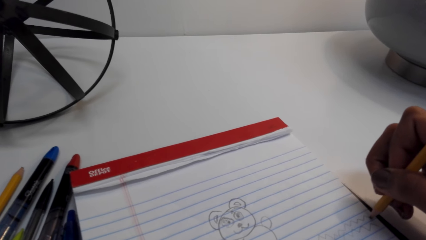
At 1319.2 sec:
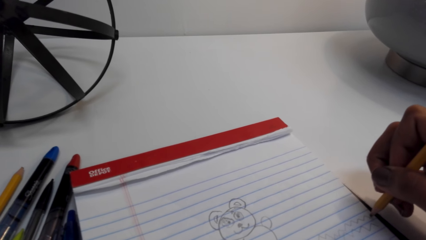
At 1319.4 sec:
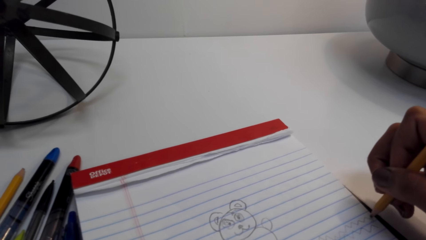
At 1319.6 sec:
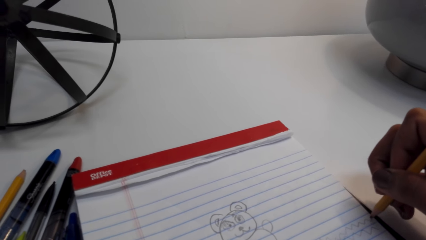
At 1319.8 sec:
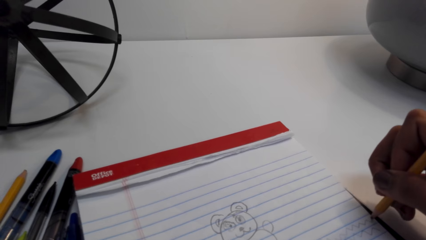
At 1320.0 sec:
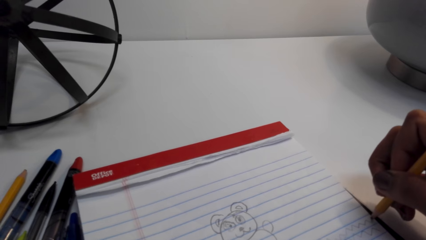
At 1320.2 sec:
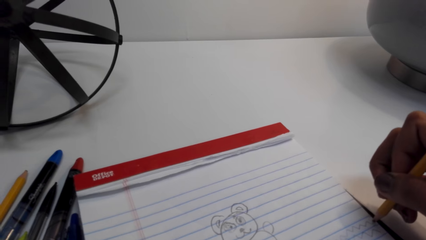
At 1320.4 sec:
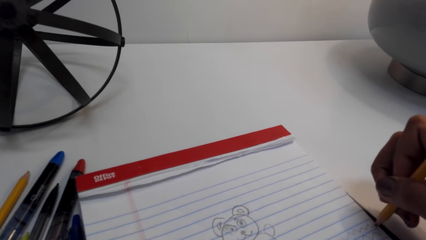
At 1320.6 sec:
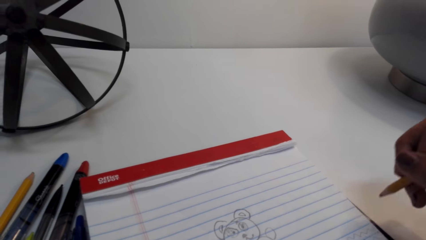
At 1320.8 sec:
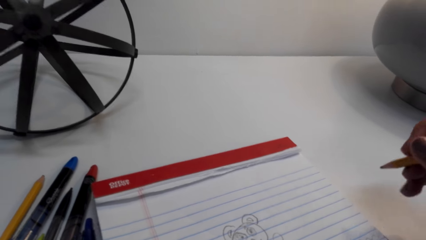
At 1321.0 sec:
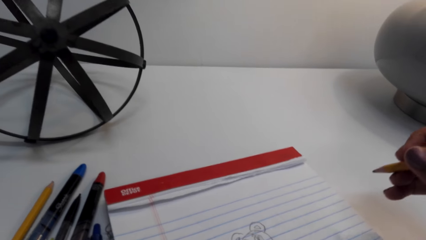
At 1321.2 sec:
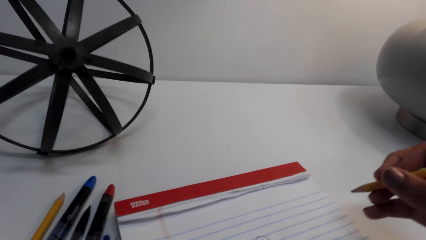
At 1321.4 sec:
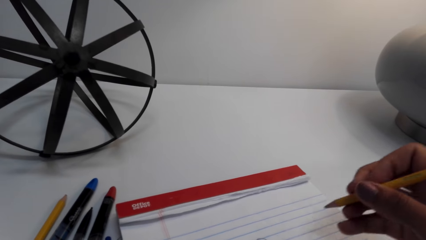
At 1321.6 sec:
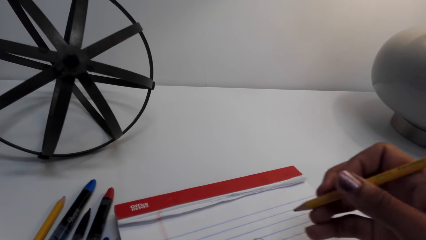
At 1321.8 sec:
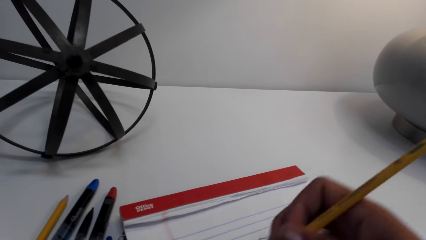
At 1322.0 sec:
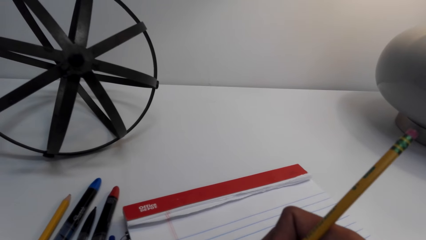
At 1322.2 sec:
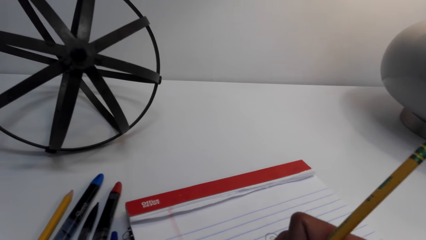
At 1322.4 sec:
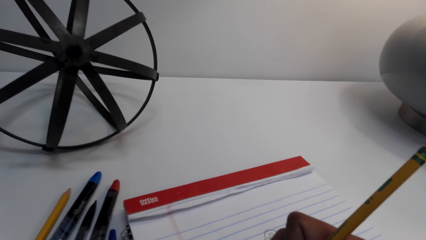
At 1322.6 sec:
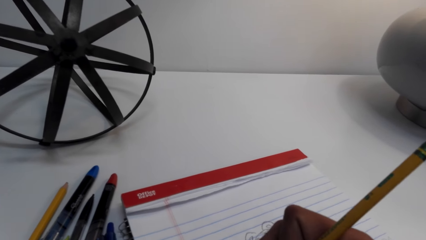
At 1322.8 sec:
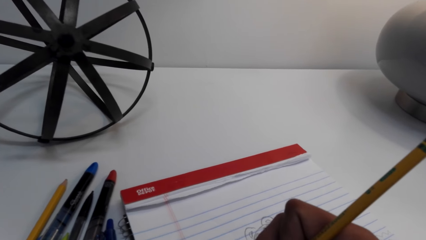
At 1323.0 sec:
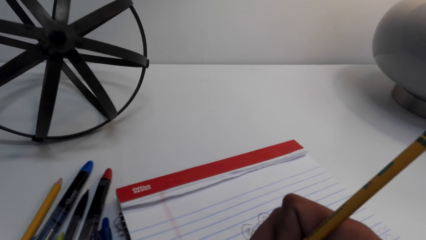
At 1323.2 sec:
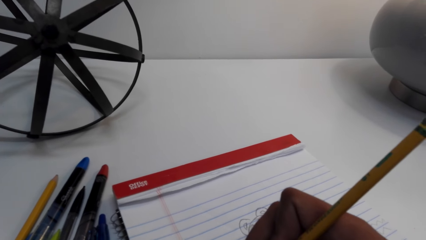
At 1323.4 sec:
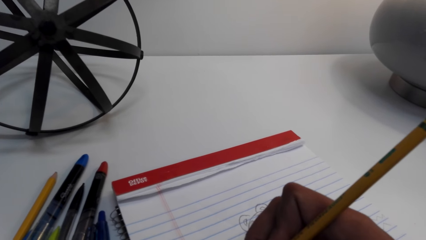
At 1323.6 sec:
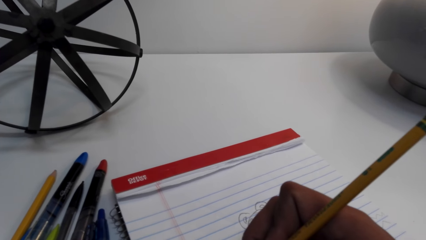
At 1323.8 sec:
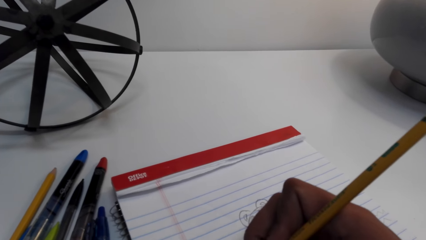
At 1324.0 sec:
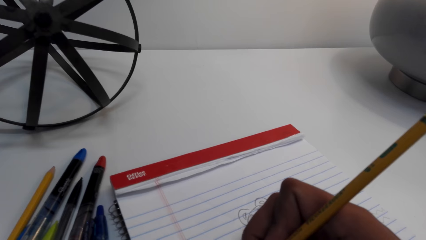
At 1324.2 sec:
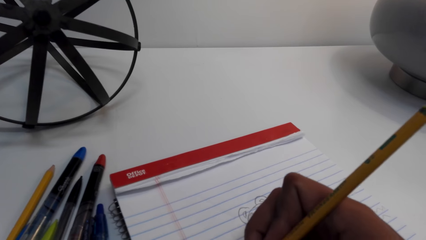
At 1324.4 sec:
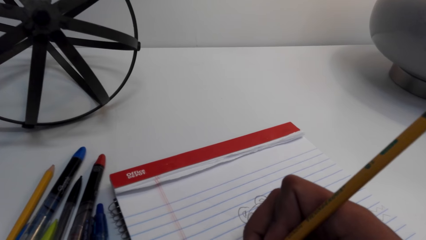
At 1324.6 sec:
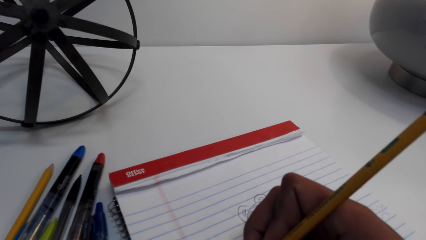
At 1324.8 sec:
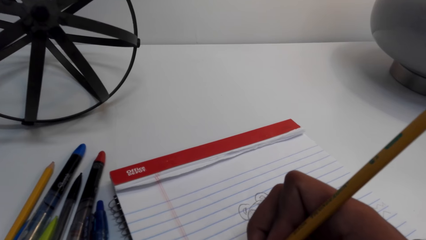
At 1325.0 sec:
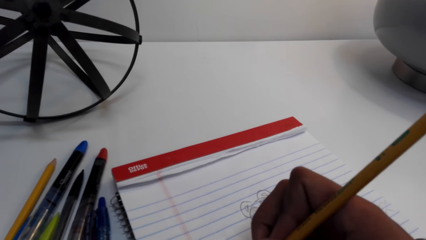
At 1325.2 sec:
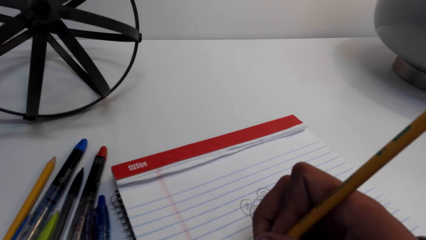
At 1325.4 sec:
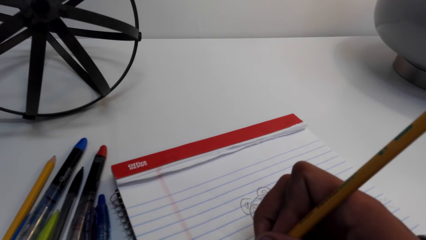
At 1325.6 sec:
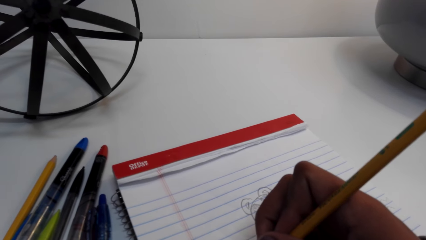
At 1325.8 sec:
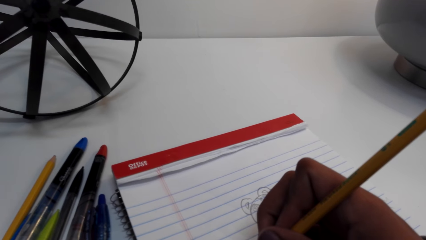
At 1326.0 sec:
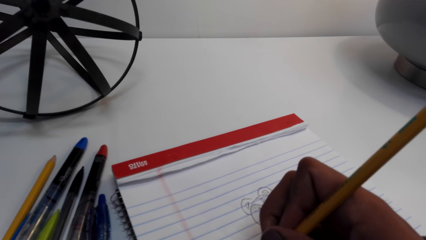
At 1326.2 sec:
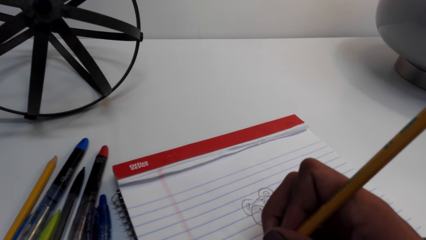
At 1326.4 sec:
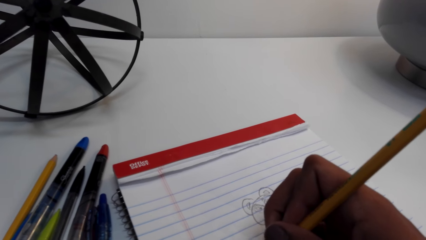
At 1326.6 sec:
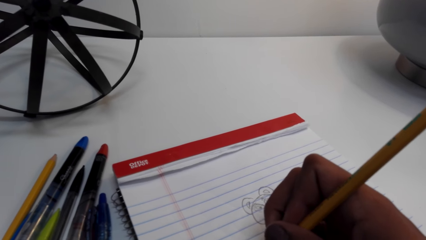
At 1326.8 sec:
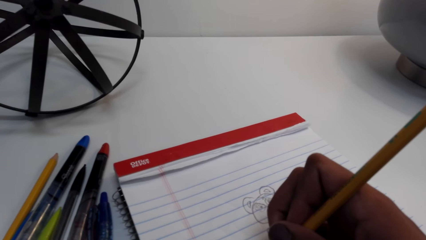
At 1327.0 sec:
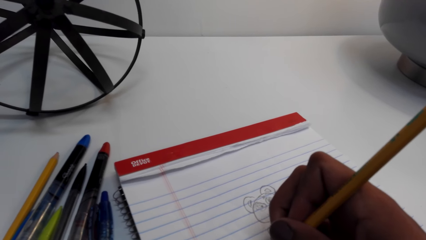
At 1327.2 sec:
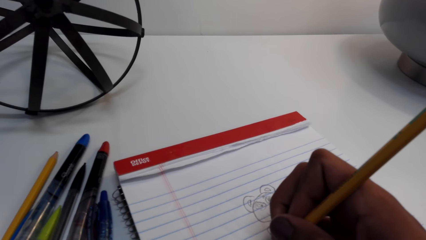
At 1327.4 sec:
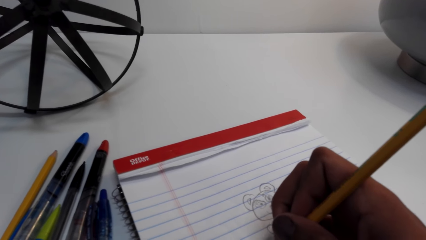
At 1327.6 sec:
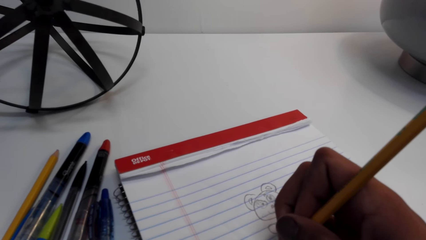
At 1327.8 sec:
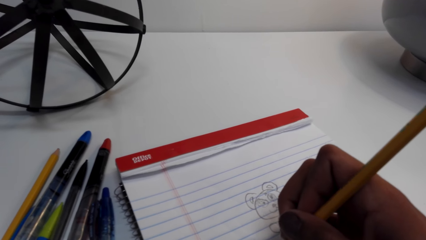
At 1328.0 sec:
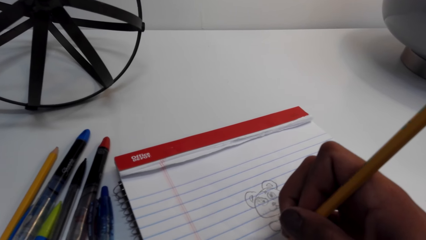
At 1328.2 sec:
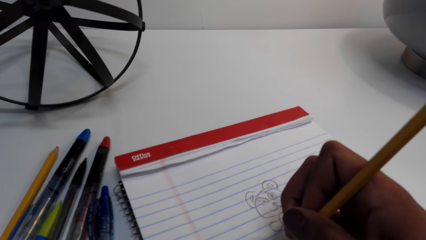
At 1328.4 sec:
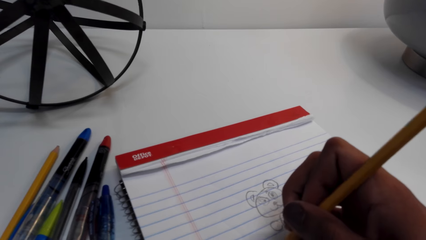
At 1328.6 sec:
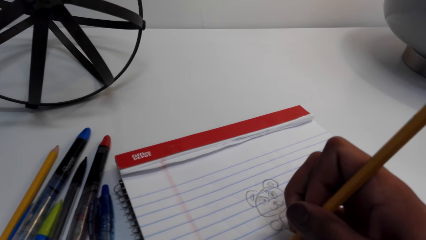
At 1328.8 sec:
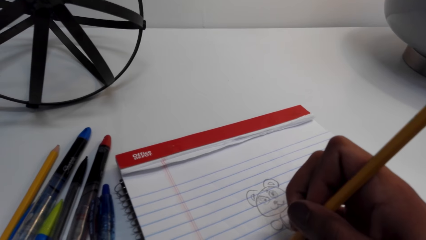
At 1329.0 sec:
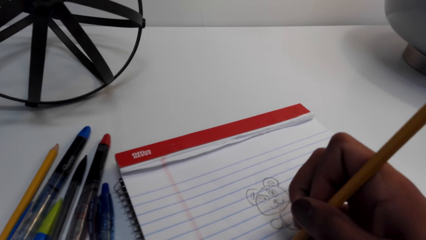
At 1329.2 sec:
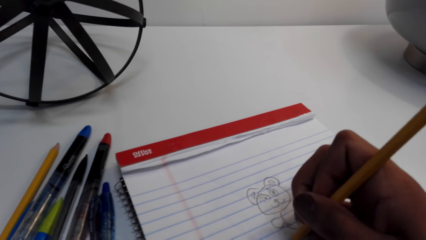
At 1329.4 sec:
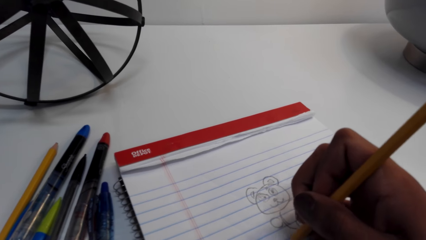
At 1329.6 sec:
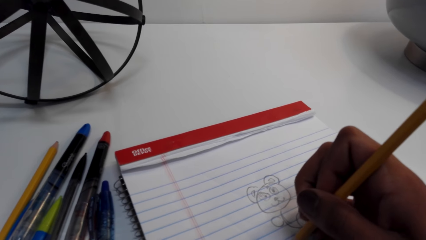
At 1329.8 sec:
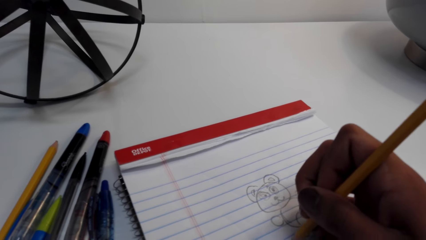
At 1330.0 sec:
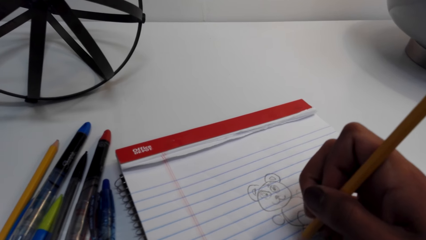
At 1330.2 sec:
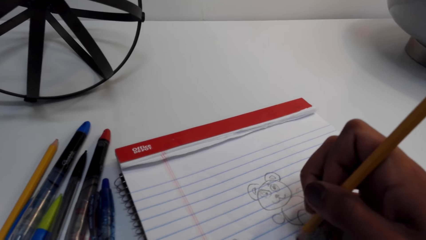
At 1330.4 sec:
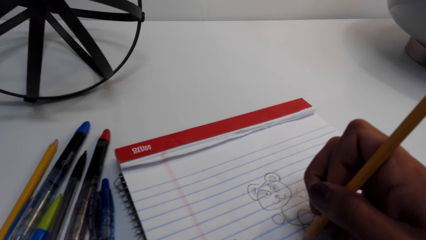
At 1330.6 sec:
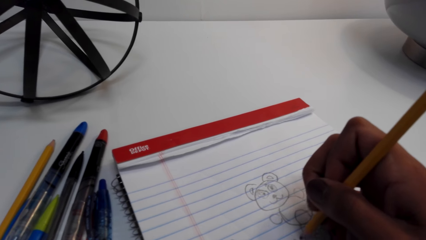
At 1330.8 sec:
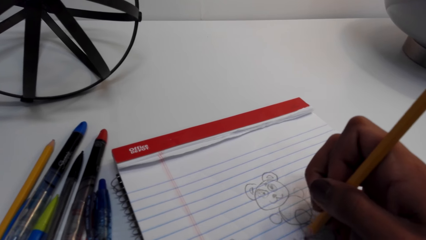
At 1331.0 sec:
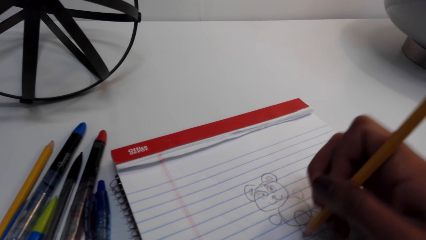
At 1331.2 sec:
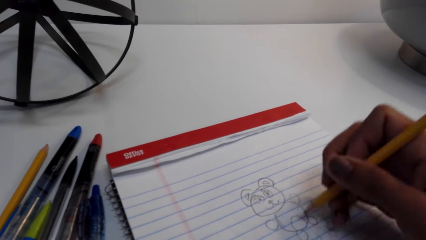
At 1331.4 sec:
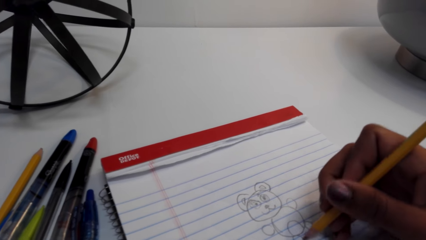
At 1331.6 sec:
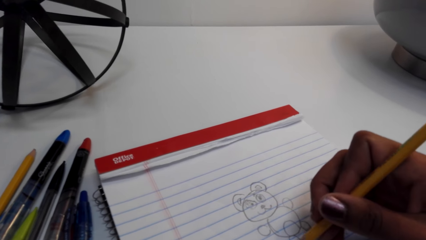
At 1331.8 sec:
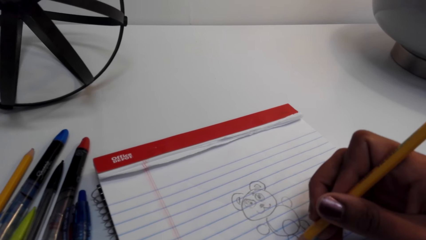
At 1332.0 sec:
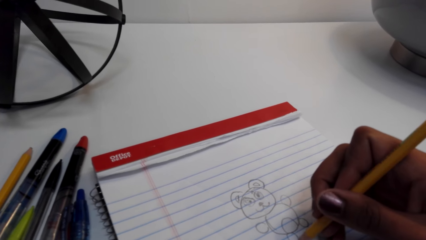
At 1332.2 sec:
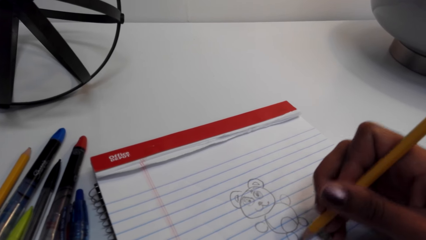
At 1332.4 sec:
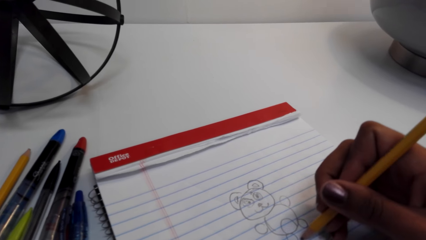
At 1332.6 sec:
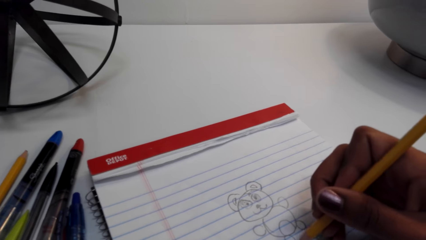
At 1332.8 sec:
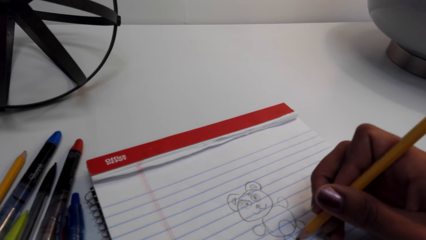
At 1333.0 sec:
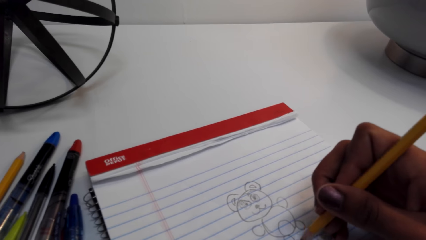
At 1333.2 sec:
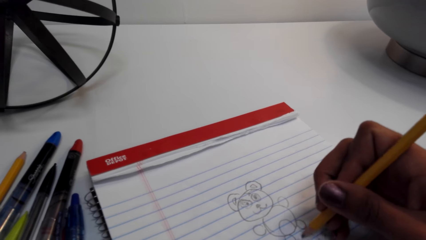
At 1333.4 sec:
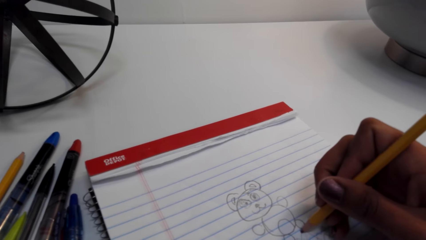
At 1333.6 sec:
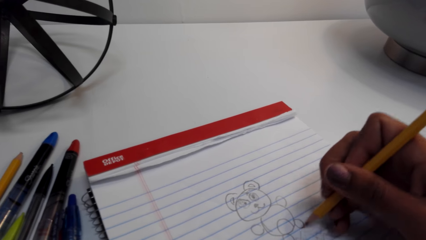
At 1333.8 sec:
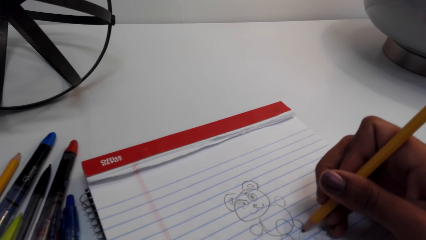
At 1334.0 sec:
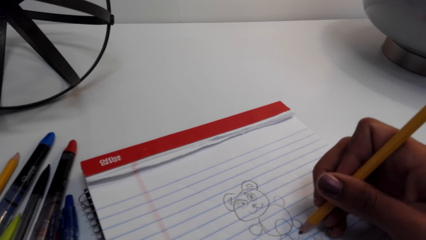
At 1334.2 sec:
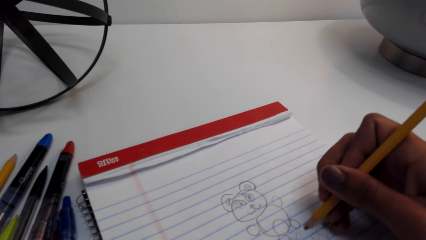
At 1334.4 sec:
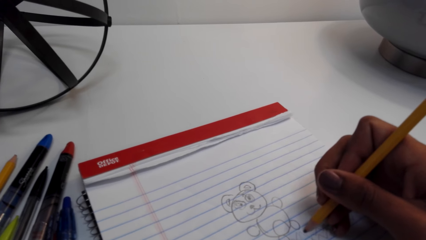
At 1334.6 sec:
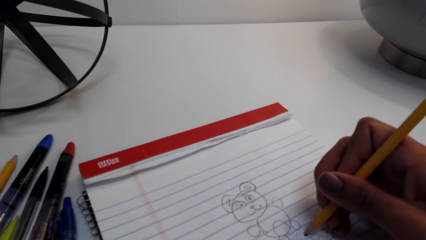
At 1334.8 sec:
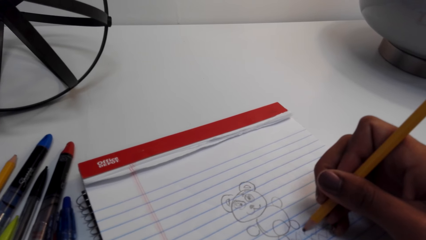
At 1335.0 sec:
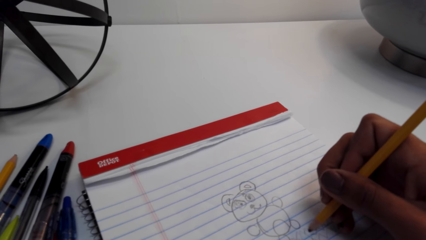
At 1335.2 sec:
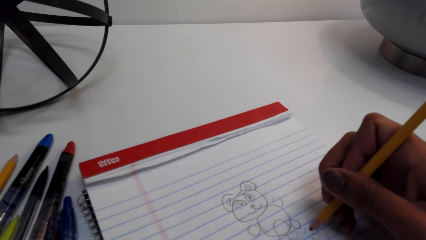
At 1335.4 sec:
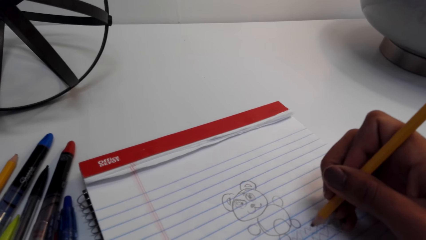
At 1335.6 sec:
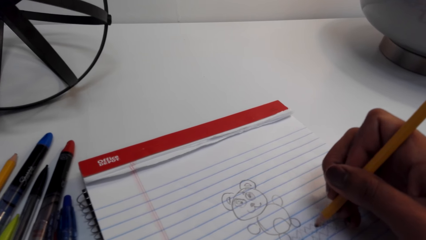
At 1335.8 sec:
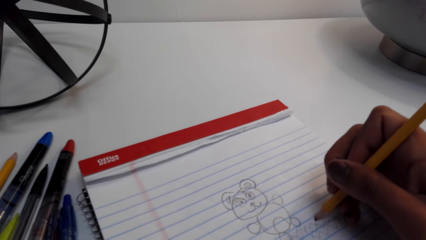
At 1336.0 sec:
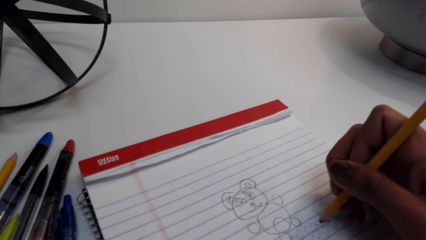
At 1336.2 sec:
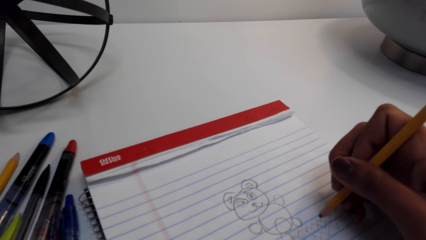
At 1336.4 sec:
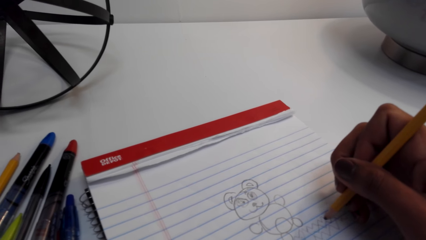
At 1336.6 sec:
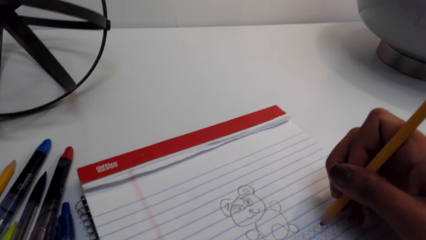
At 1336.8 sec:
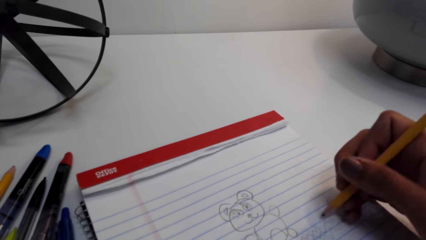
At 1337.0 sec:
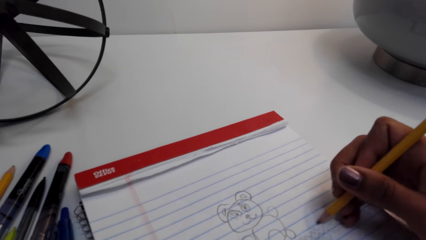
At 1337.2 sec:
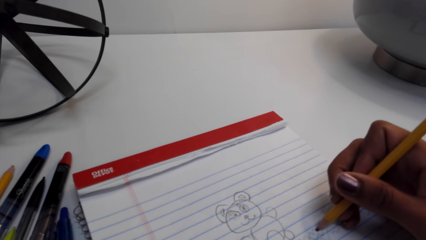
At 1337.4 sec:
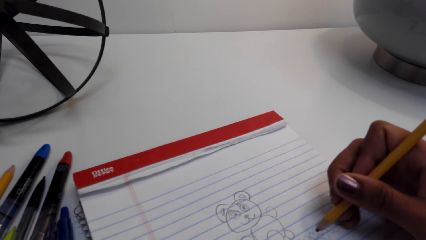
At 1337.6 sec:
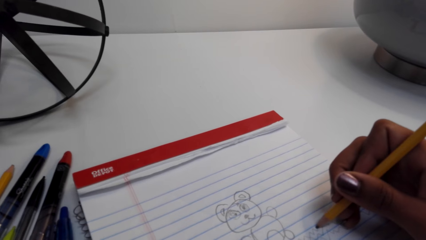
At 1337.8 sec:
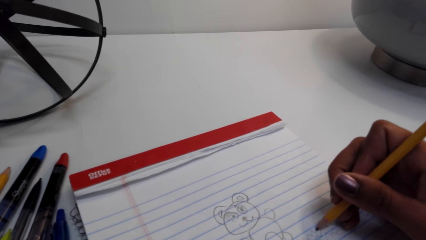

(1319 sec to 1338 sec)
The camera wearer lifts the hand with the pencil. They draw pictures on the book. They move the hand on the book.
